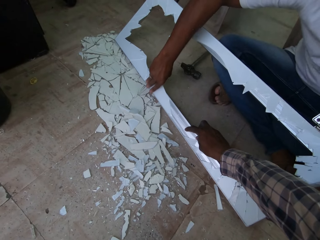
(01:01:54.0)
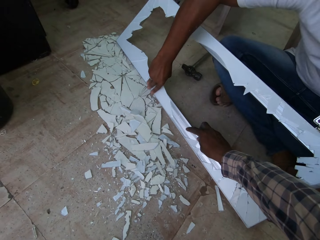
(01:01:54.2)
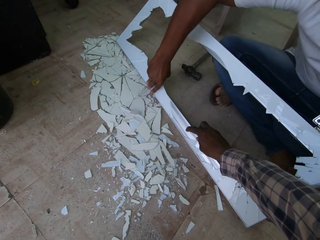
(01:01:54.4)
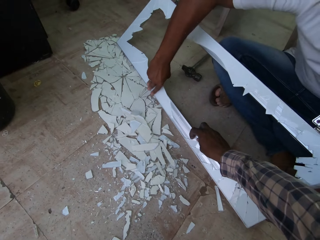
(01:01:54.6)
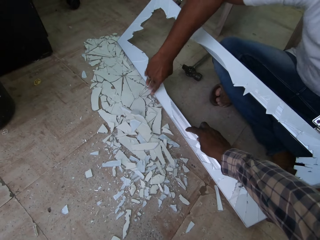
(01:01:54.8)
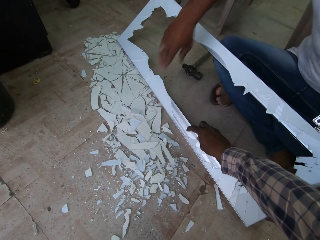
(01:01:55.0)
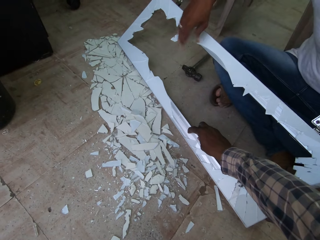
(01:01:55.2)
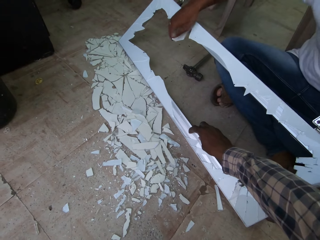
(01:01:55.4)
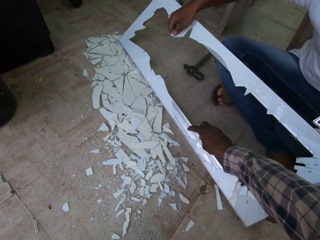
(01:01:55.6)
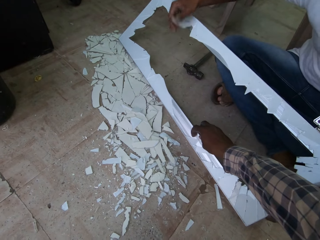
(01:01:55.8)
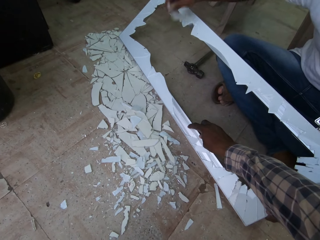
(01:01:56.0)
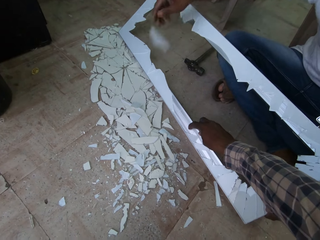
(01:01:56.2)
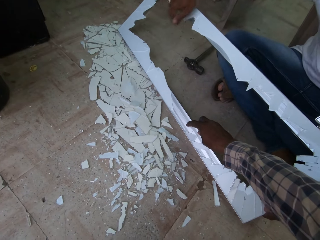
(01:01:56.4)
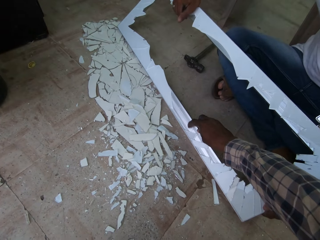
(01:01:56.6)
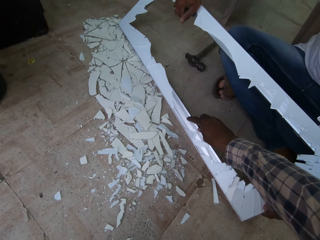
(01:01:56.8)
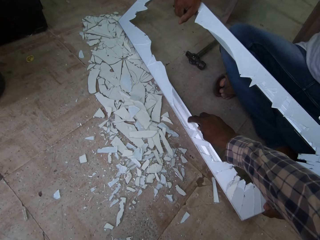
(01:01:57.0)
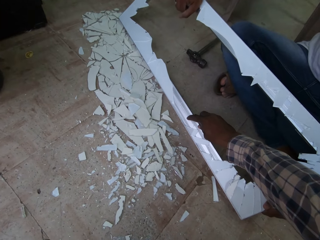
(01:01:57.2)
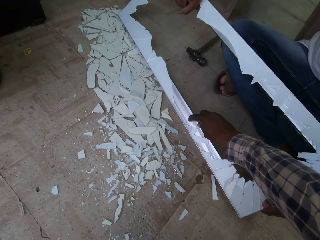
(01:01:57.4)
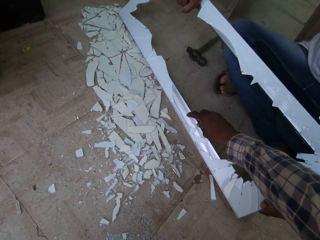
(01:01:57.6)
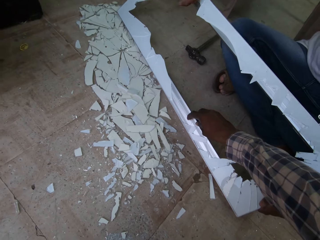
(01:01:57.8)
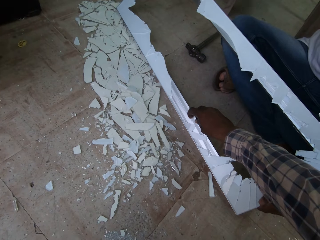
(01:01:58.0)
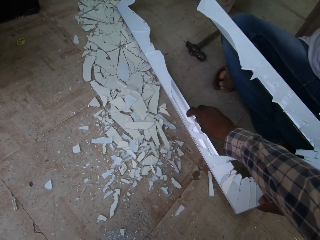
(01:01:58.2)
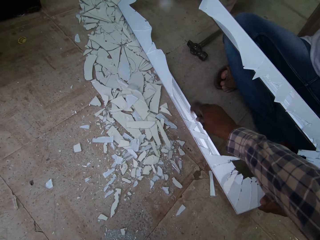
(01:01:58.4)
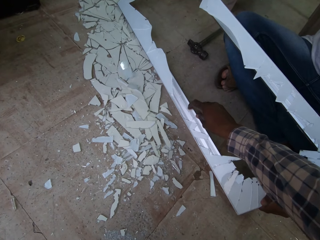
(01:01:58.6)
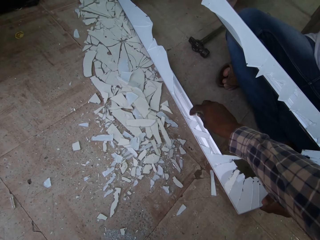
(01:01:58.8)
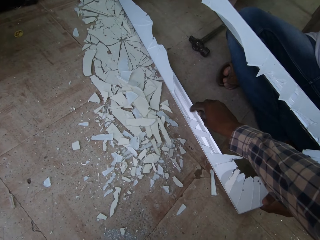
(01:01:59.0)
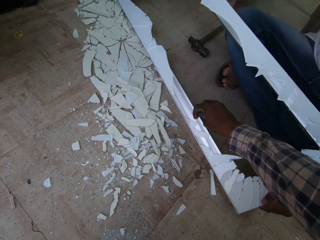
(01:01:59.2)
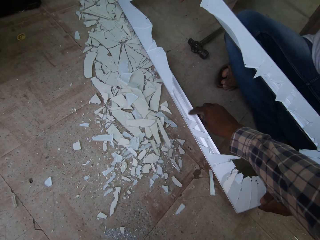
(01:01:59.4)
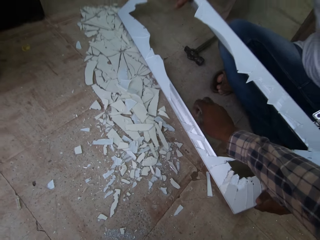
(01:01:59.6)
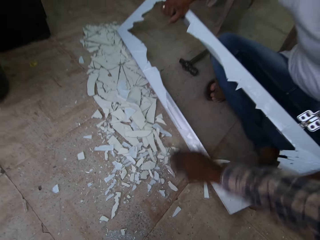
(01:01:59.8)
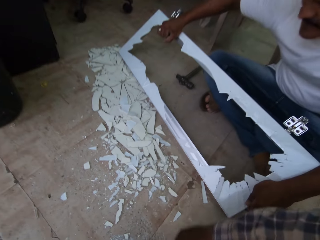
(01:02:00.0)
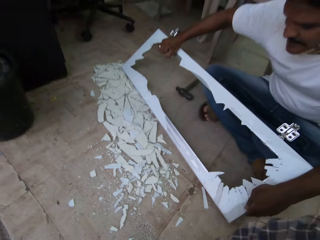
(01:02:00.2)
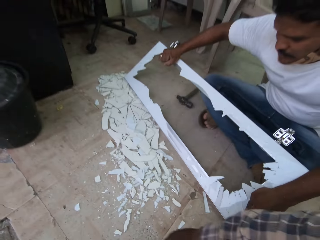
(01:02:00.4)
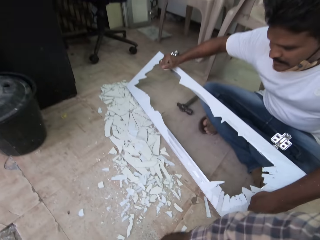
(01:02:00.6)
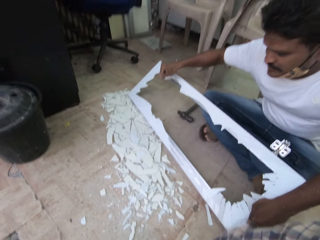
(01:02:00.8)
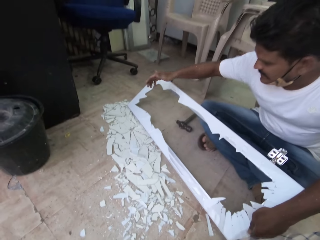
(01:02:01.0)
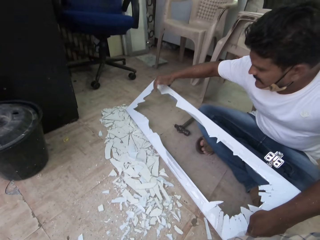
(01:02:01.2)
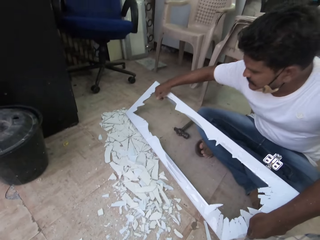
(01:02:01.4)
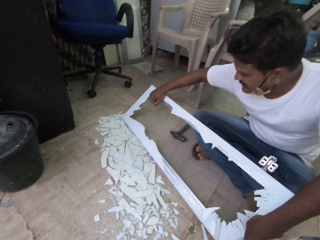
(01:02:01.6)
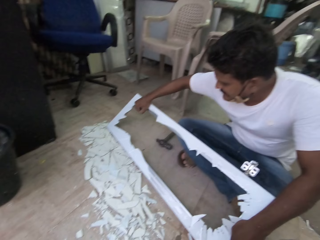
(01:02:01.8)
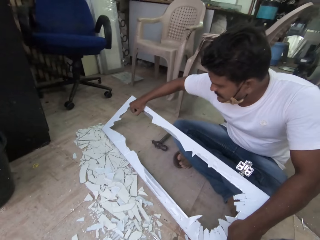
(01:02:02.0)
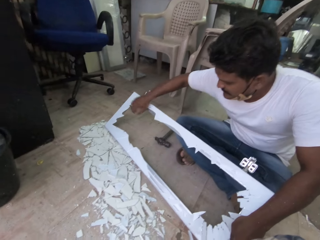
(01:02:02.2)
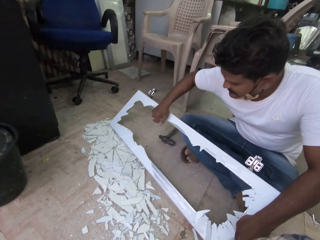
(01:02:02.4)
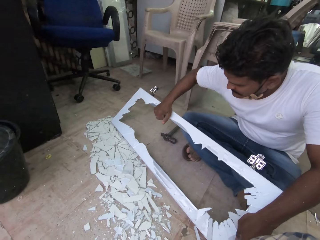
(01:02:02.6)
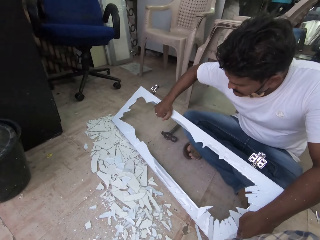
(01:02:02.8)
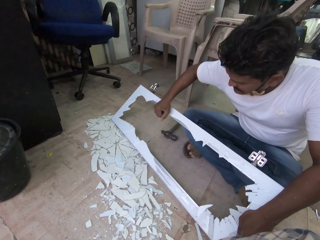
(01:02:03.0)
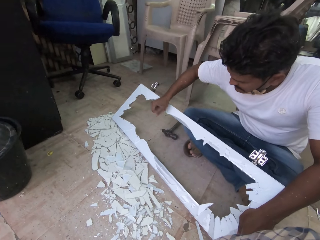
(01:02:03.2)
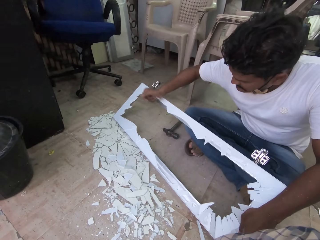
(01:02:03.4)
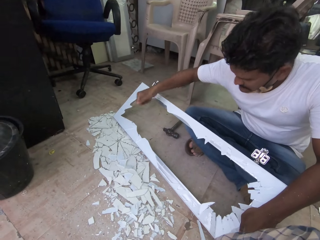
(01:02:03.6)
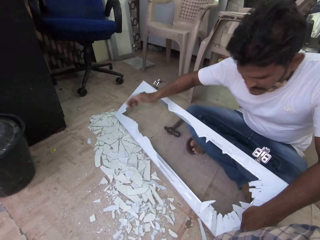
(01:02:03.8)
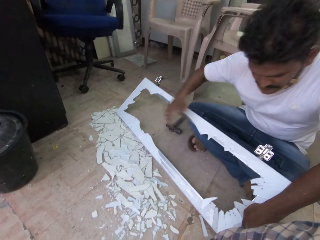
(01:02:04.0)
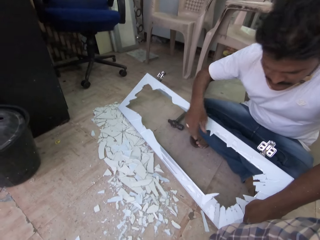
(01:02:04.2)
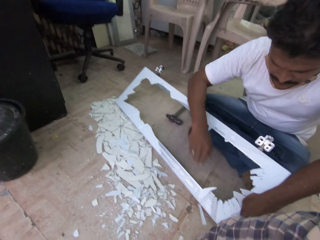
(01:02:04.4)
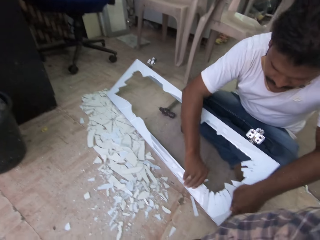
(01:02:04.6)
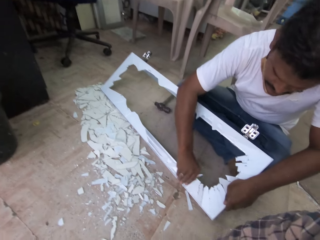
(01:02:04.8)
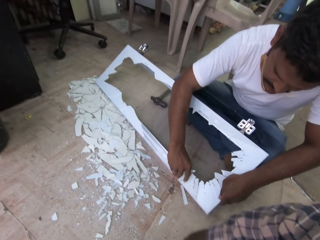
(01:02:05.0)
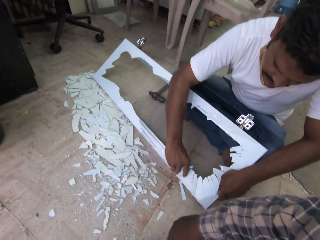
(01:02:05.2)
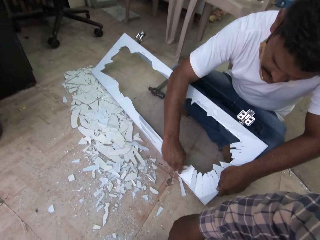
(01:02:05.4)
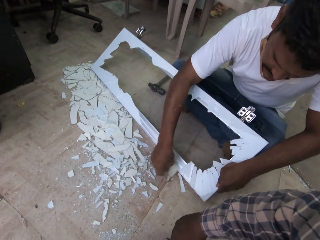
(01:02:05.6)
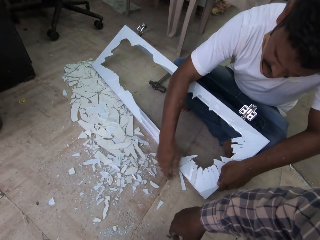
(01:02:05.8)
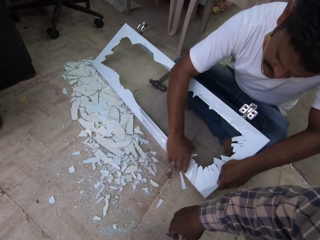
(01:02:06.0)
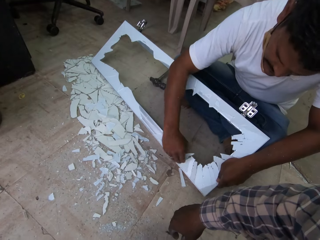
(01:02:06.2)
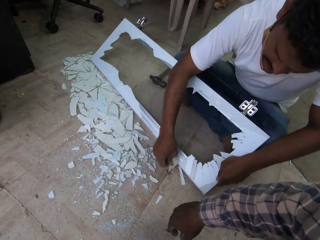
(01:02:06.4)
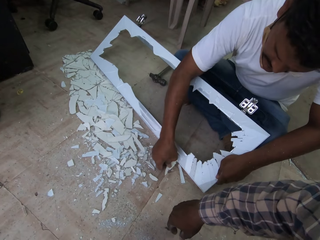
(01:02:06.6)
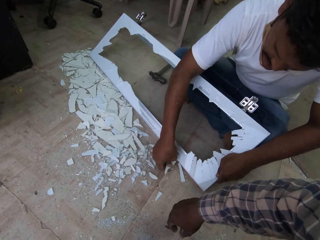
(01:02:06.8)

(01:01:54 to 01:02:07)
The man removes a glass from the steel glass with his right hand. The man removes a glass from the steel glass with his right hand again. The man drops the glass on the floor with his right hand. The camera wearer touches the frame. The man removes a glass from the steel glass with his right hand and drops the glass on the floor with his right hand. The man removes a glass from the steel glass with his right hand and drops the glass on the floor with his right hand. The man removes a glass from the steel glass with his right hand and drops the glass on the floor with his right hand. The man removes a glass from the steel glass with his right hand.

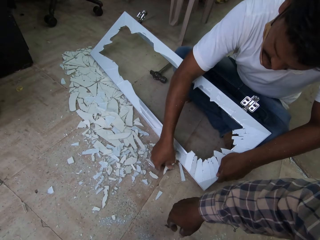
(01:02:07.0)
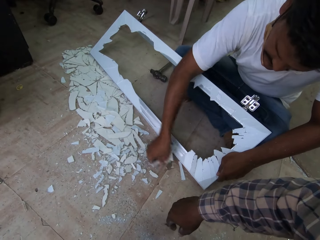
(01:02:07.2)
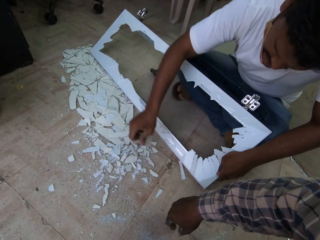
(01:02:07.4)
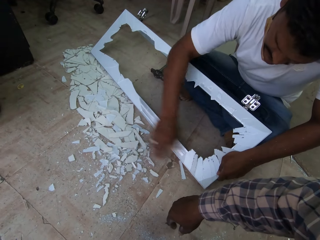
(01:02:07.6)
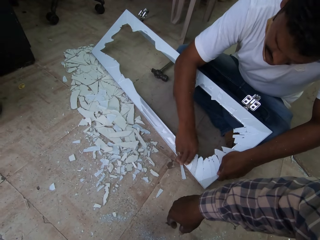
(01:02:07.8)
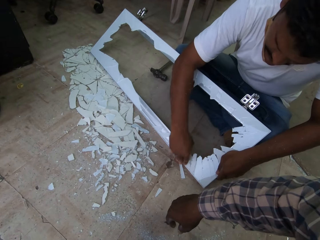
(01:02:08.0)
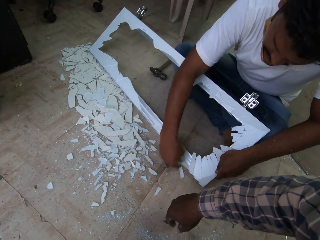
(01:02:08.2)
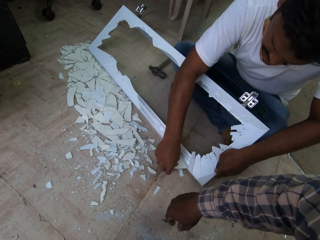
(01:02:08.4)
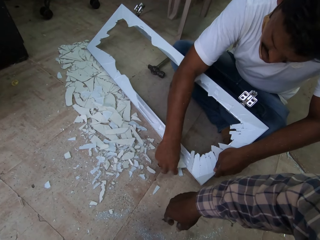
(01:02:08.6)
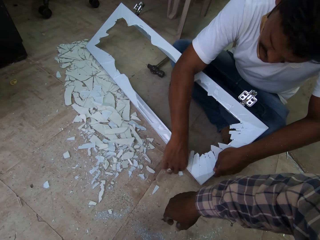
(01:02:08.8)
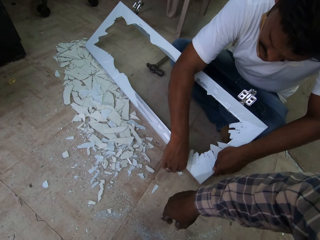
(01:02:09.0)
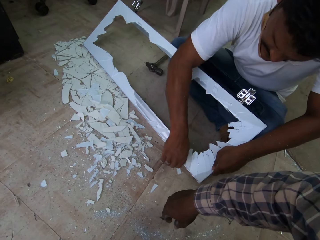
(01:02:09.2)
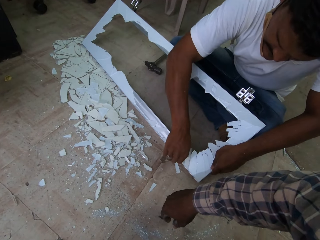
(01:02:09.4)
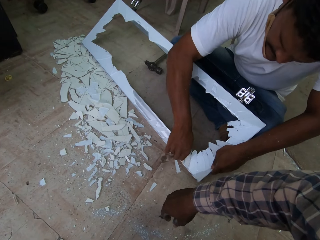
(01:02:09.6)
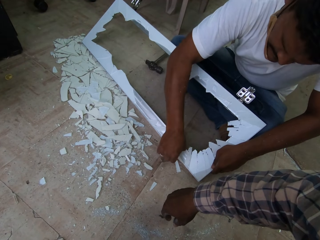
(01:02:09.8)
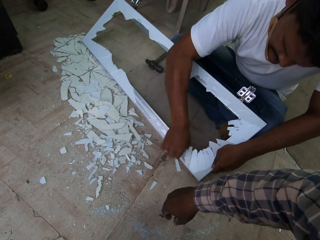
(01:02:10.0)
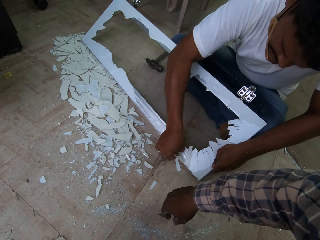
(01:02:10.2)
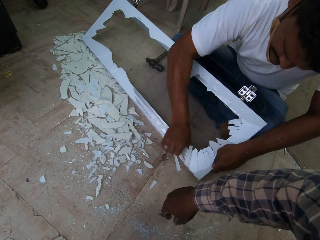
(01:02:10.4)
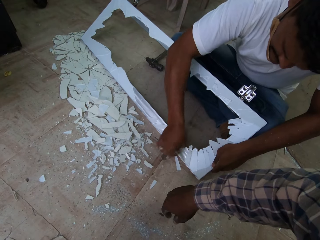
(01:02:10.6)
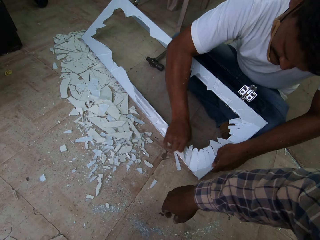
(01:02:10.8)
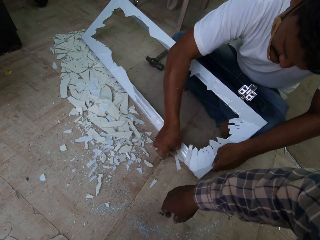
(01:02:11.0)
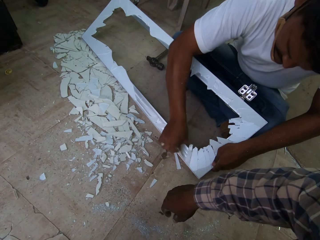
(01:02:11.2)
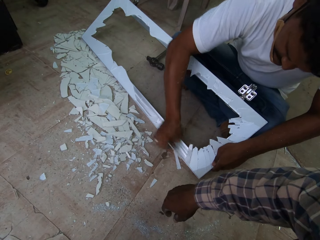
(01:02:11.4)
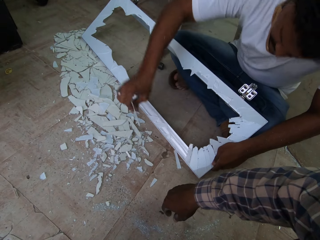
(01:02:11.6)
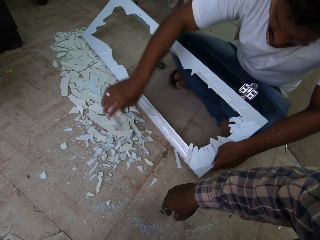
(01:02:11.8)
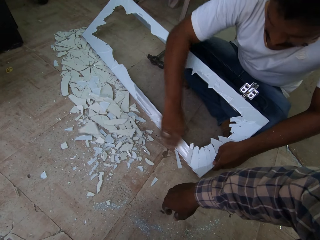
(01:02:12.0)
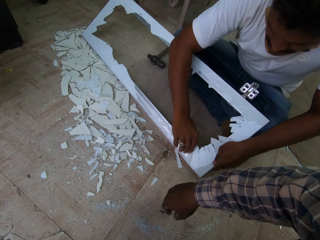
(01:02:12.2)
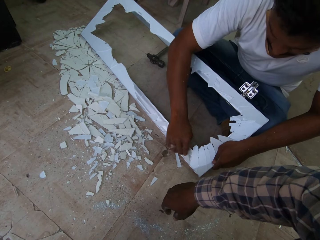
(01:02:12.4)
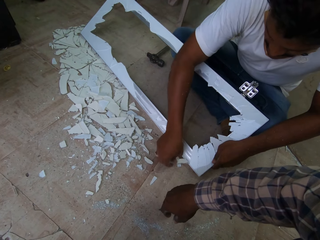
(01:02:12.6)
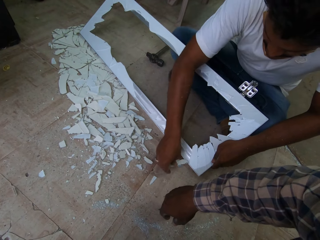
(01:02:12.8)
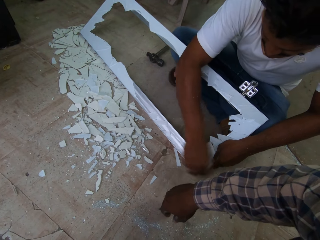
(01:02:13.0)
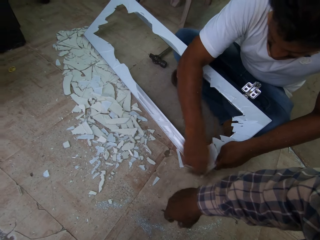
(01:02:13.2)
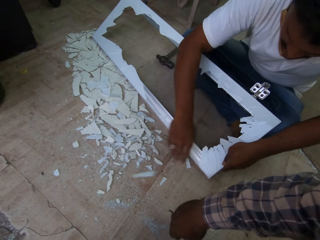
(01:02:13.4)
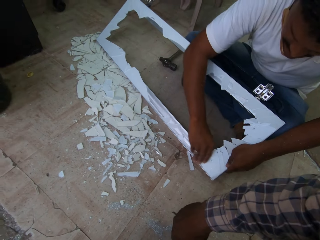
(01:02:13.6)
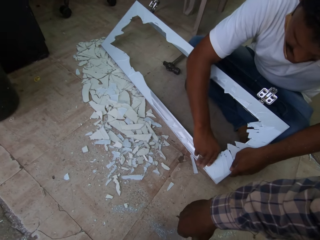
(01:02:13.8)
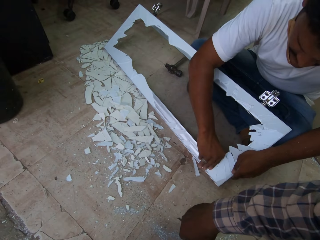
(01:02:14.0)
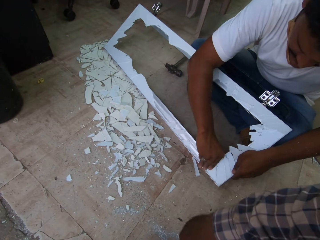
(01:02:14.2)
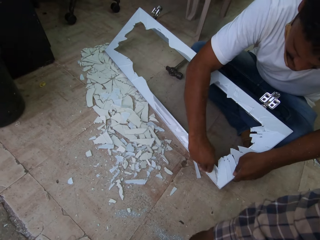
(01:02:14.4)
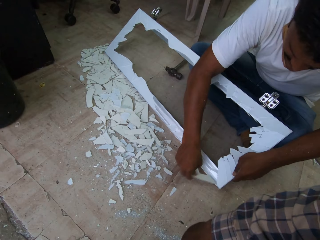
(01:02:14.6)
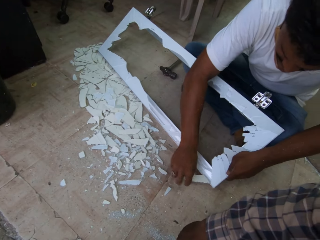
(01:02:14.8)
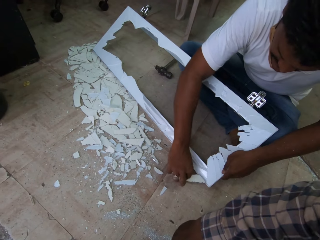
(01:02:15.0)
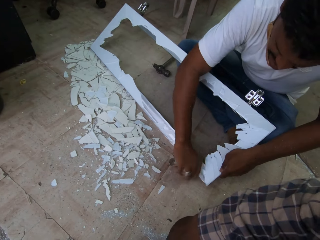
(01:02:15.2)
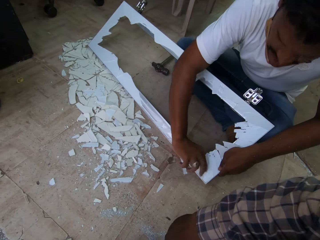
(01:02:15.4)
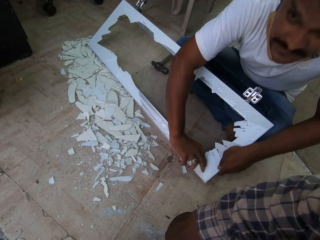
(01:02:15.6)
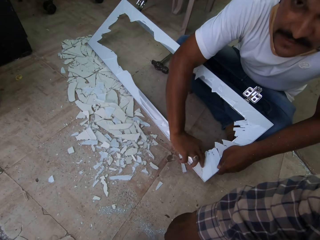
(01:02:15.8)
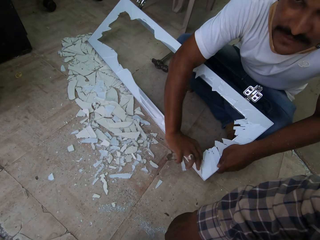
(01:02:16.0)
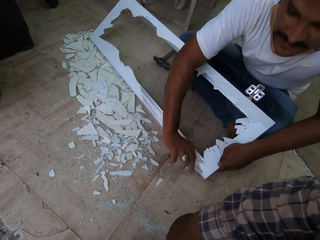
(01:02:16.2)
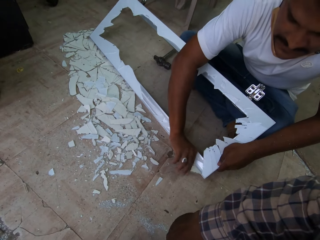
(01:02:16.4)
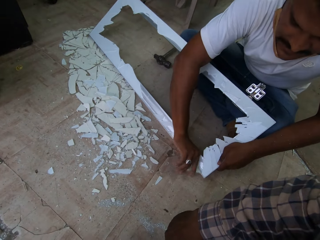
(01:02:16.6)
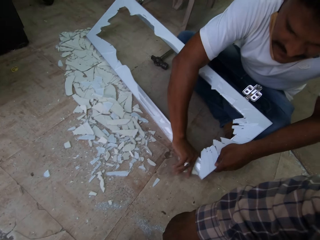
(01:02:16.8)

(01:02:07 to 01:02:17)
The man drops the glass on the floor with his right hand. The man removes a glass from the steel glass with his right hand and drops the glass on the floor with his right hand. The man removes a glass from the steel glass with his right hand and drops the glass on the floor with his right hand. The man removes a glass from the steel glass with his right hand.
